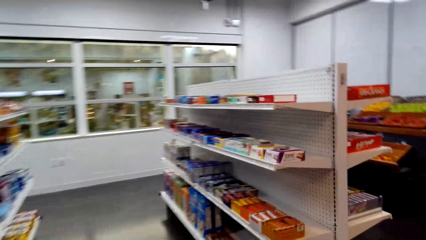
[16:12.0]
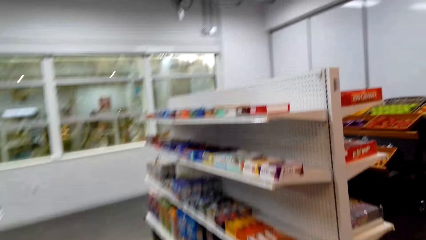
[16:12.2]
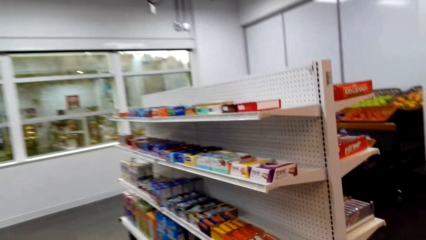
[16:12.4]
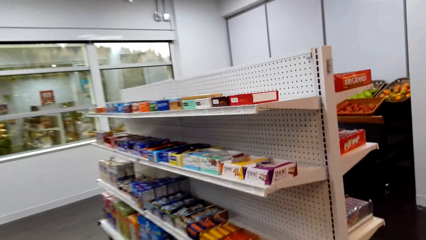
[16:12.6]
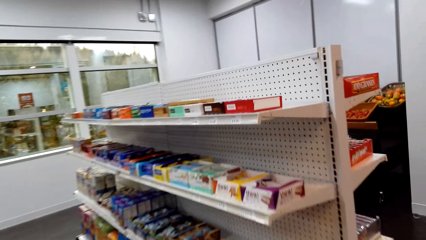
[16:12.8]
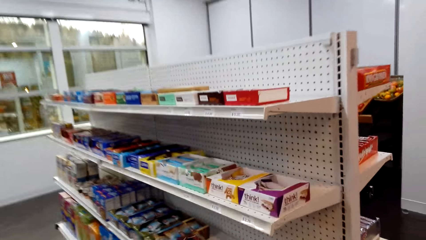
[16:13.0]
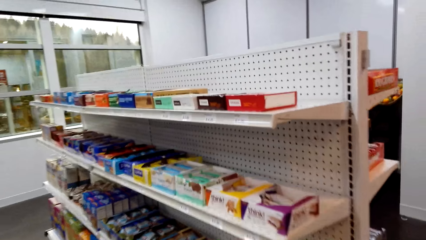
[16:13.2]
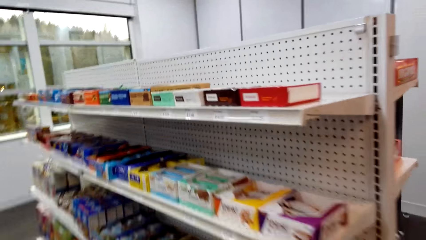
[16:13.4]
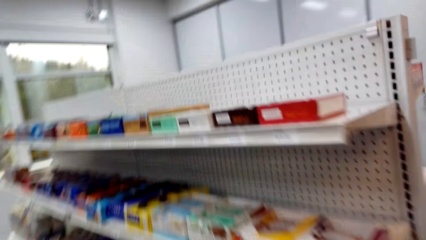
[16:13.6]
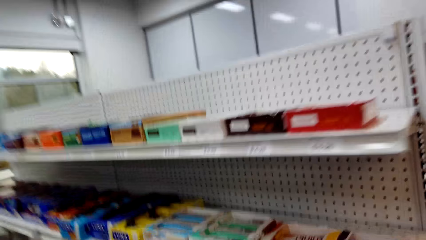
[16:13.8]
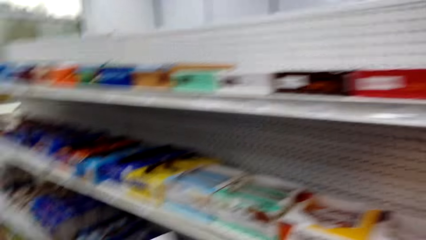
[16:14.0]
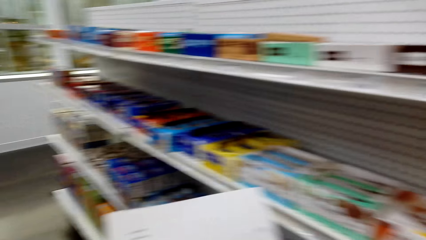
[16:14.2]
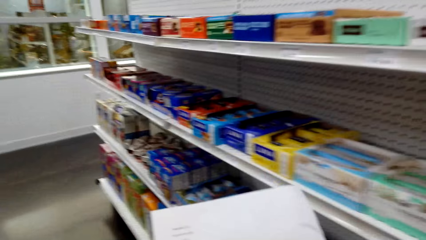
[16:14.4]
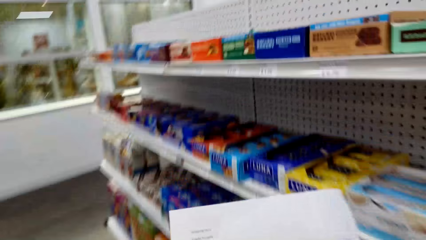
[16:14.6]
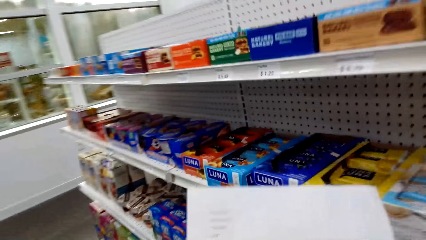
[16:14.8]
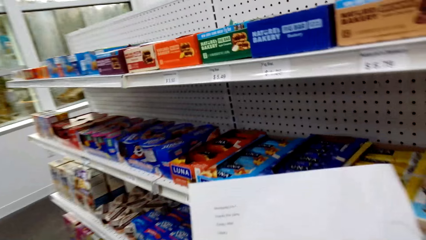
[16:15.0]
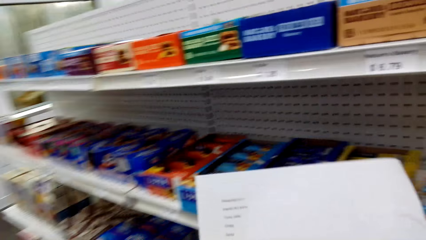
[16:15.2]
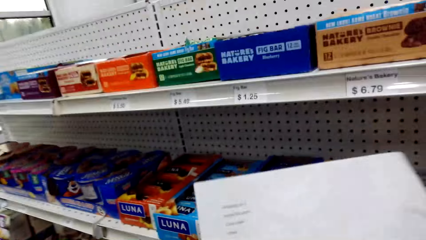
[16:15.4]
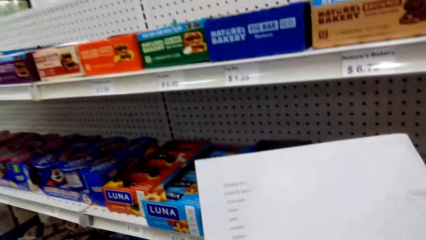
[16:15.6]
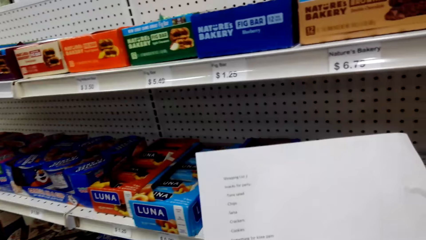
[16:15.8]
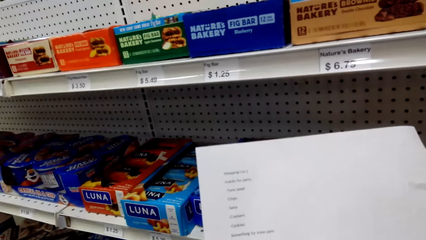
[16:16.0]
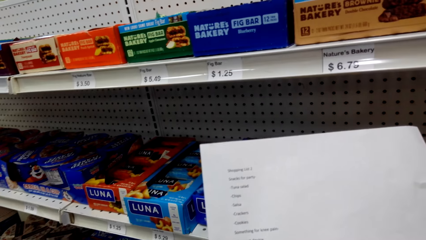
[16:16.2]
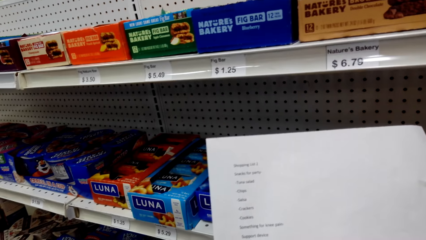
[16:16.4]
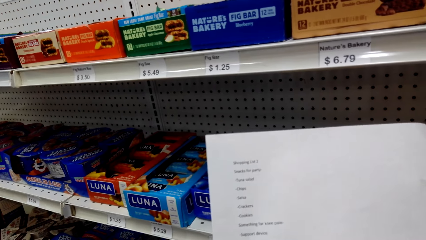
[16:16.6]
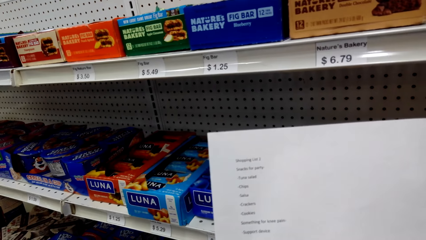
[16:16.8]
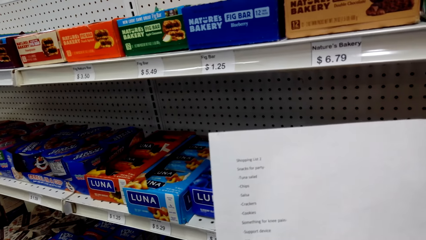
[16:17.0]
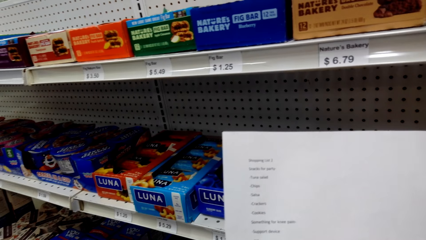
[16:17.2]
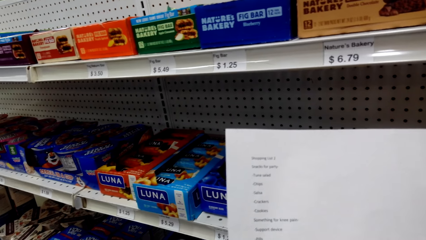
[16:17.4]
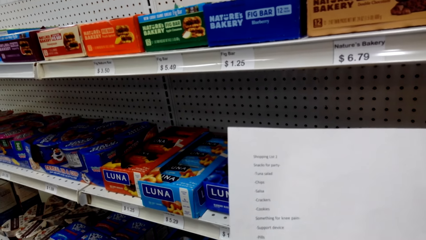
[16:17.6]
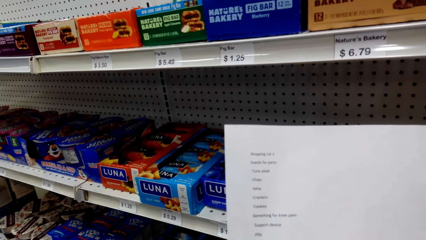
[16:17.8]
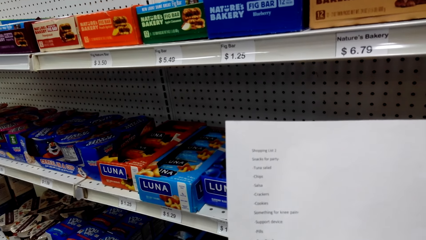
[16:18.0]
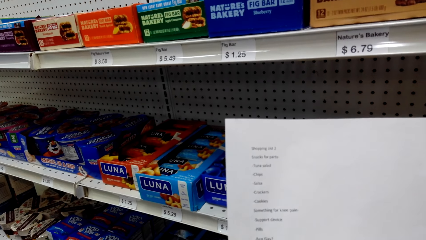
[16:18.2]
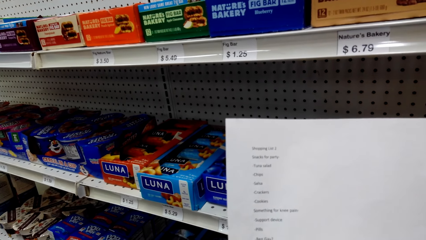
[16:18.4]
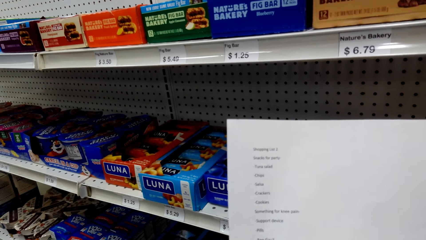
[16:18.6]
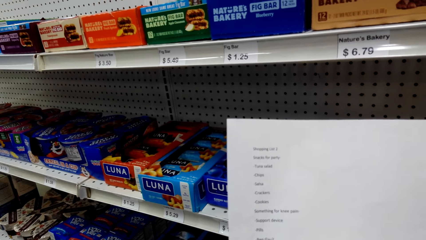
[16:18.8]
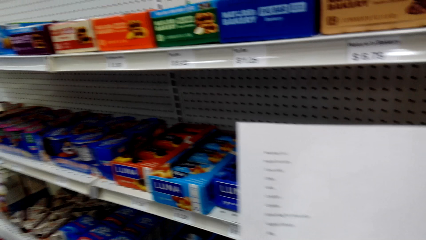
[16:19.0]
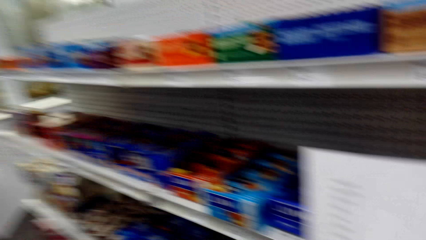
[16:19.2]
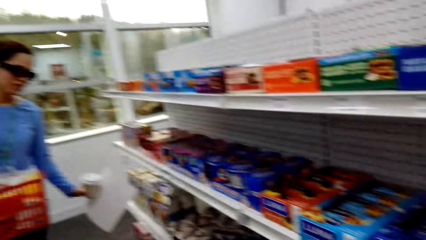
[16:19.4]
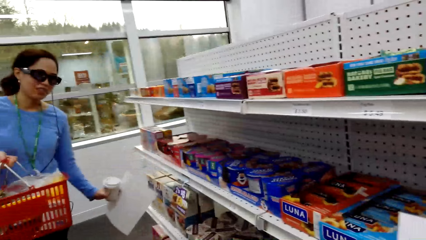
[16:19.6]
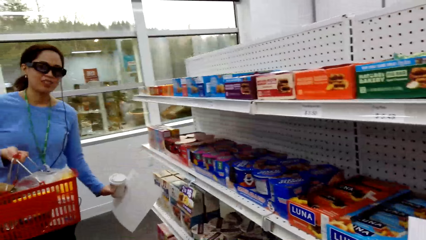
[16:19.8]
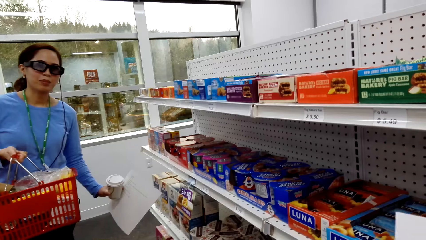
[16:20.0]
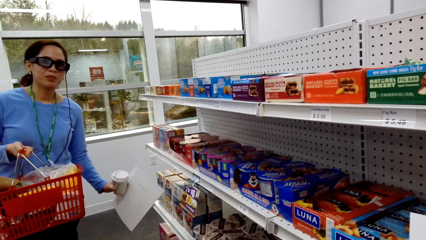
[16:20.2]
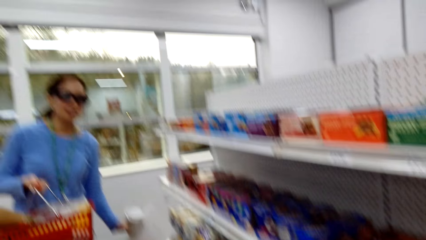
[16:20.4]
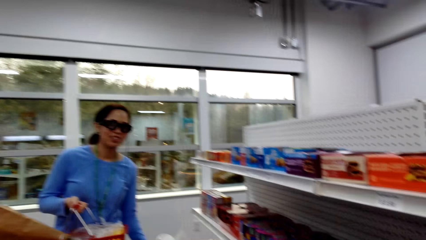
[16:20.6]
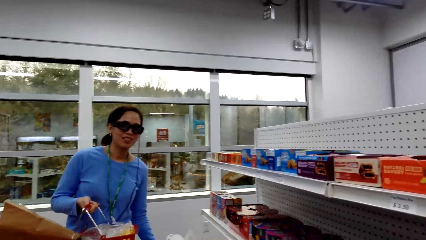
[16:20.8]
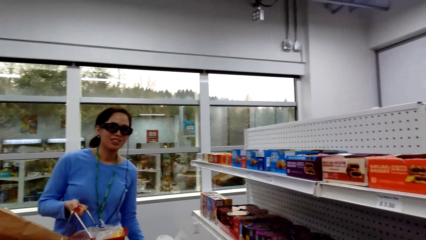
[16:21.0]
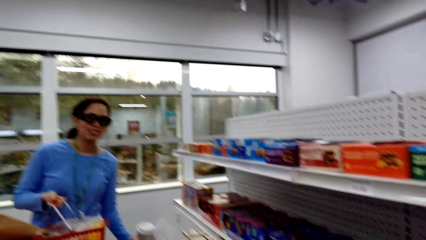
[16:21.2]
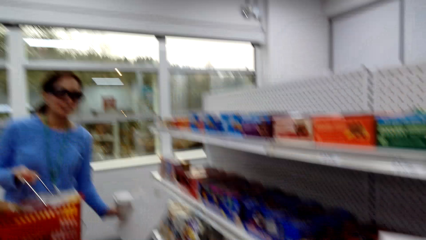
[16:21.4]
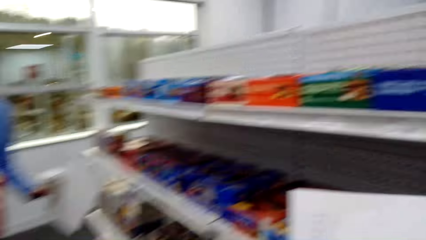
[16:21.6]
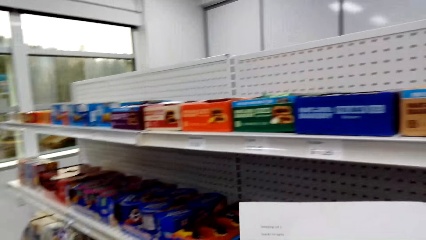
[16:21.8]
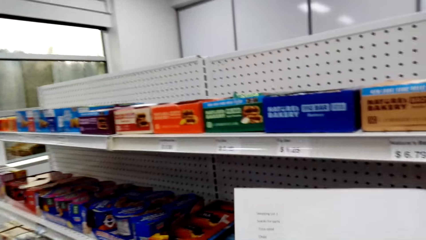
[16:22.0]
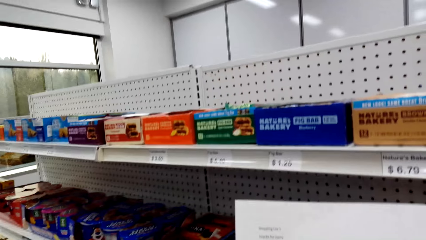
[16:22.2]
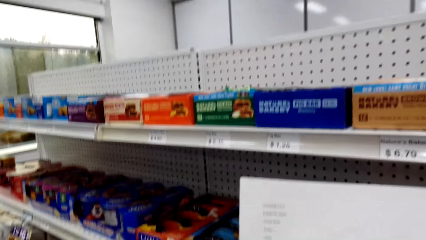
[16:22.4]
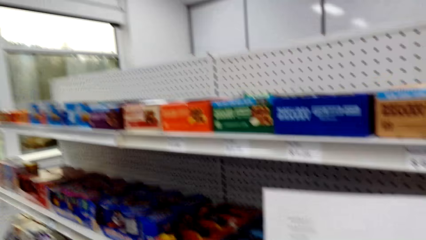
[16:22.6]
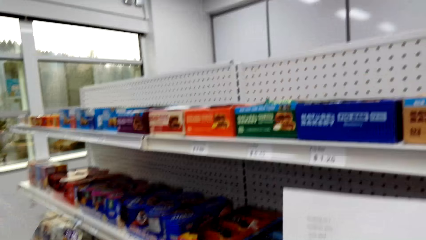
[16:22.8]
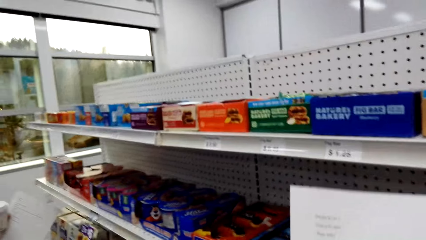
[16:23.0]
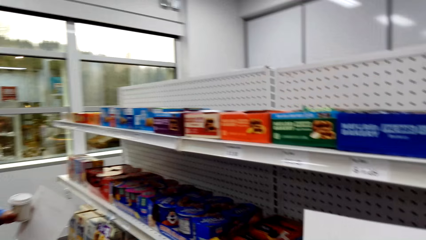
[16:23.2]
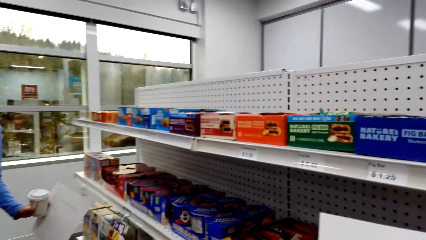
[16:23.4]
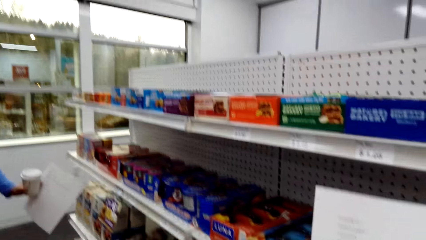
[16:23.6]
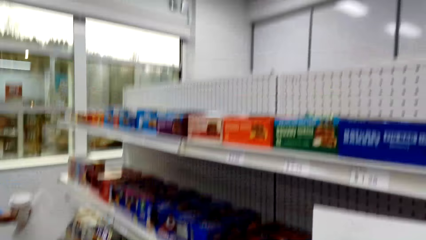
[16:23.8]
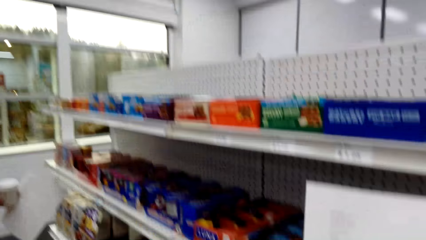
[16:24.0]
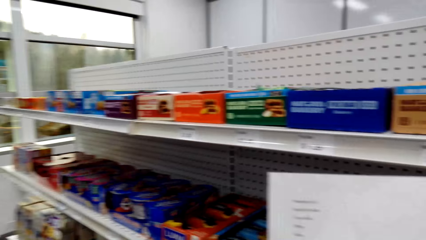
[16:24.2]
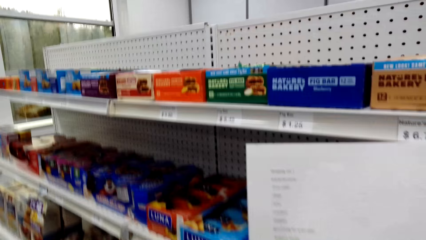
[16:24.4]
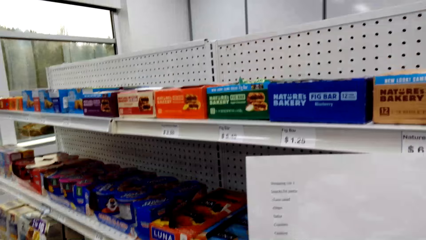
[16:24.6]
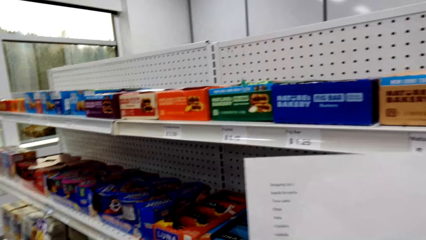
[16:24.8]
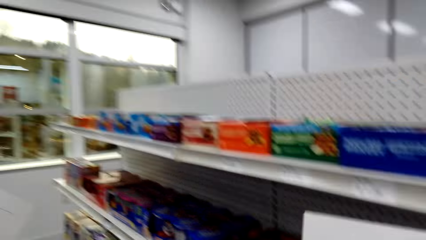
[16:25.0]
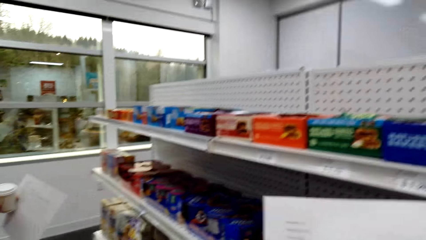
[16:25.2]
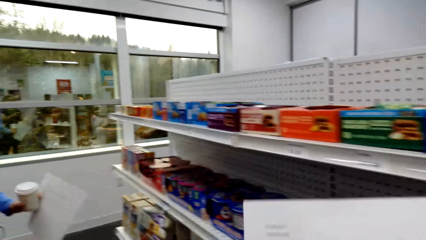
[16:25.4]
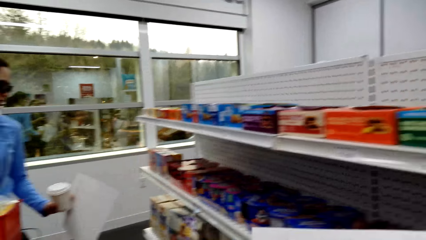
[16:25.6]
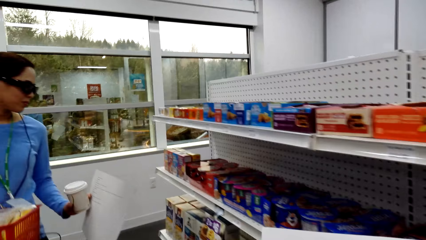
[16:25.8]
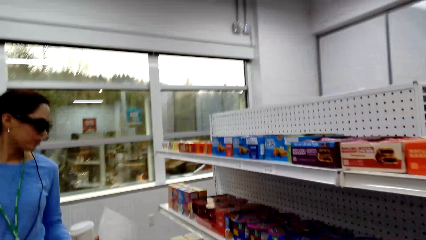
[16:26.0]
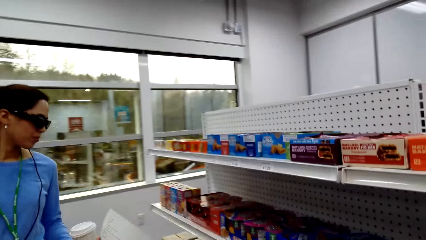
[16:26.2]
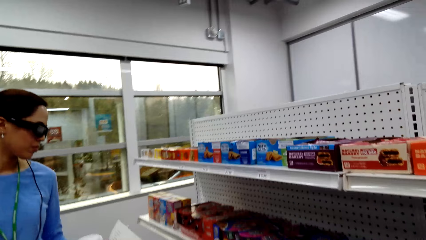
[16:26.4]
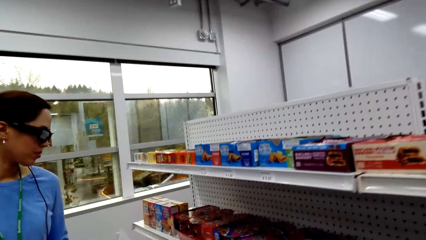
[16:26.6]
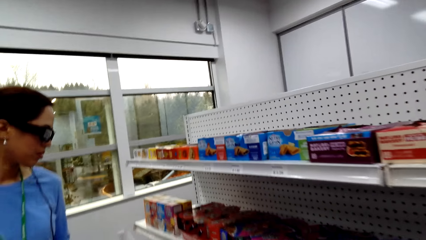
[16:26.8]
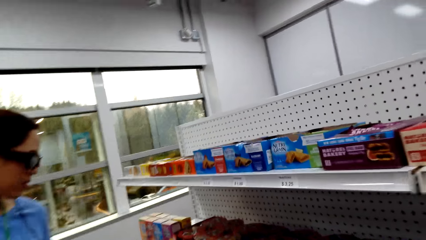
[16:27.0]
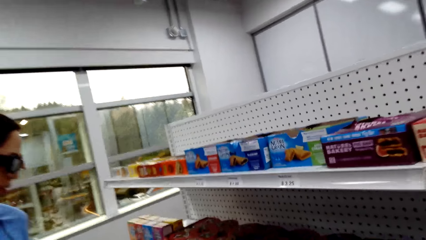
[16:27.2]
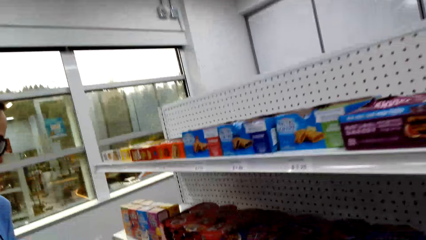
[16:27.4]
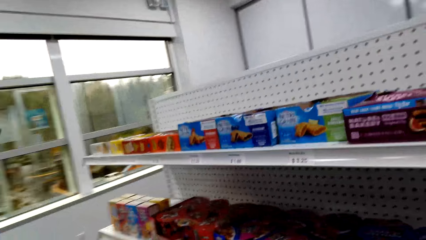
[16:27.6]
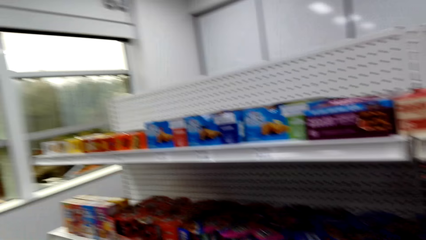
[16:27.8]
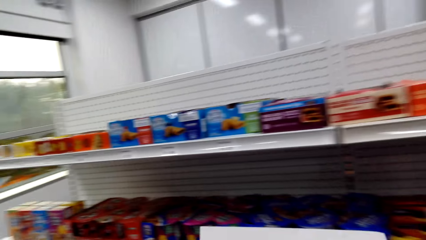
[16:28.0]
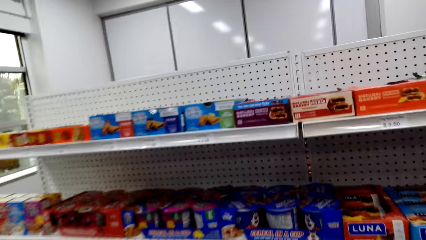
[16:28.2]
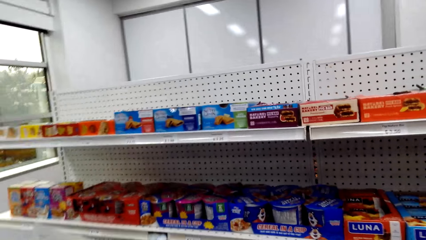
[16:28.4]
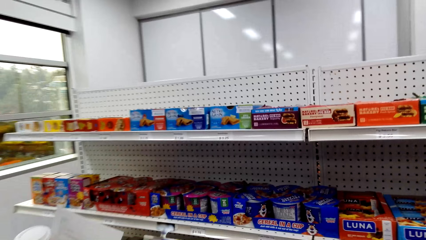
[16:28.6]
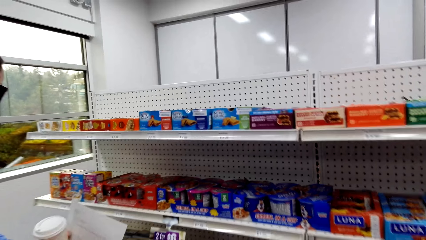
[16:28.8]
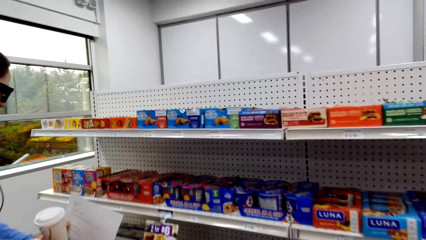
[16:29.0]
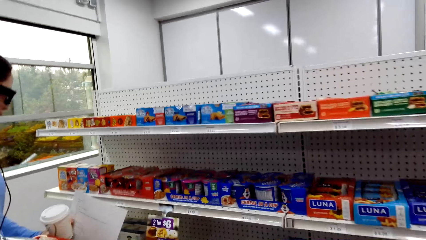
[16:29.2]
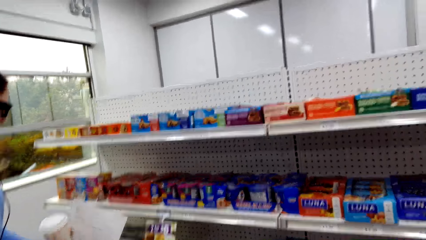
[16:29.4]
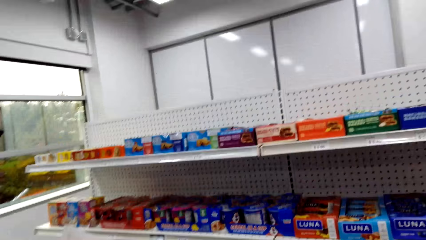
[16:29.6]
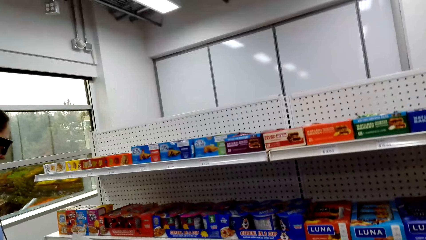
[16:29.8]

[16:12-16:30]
The camera wearer looks at the record list. They converse with a woman.
